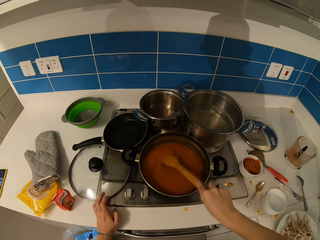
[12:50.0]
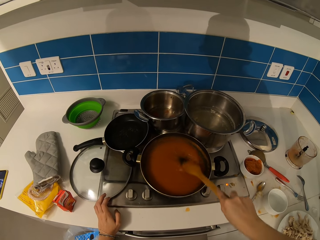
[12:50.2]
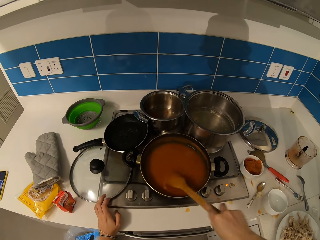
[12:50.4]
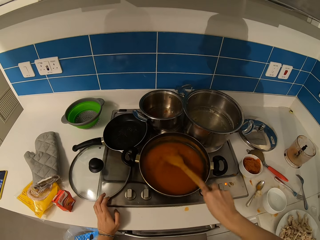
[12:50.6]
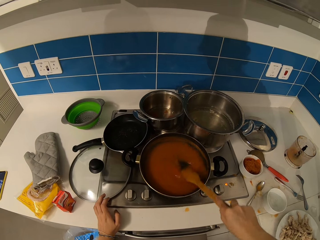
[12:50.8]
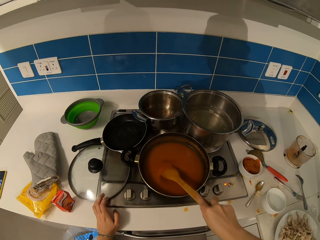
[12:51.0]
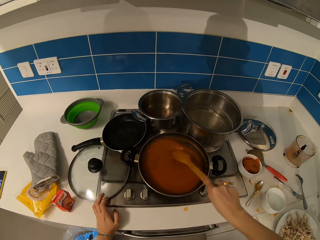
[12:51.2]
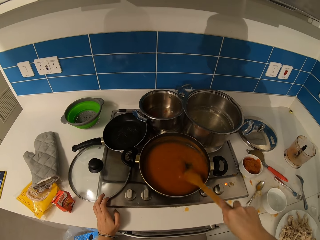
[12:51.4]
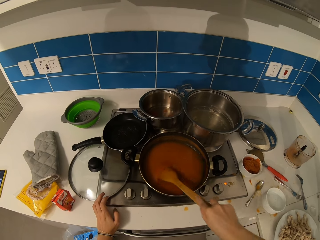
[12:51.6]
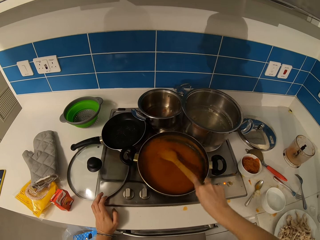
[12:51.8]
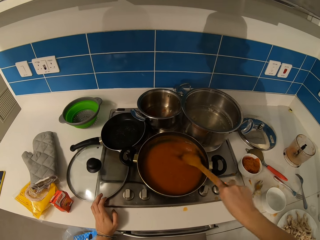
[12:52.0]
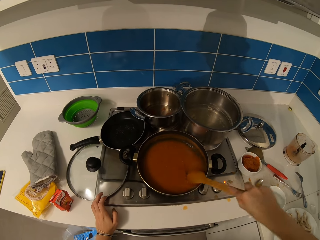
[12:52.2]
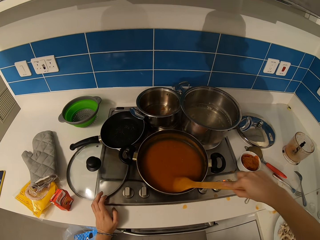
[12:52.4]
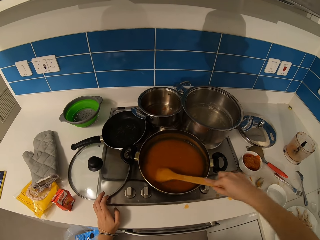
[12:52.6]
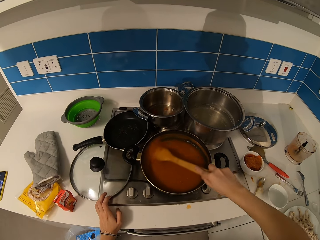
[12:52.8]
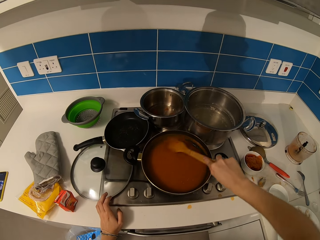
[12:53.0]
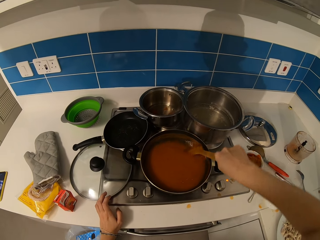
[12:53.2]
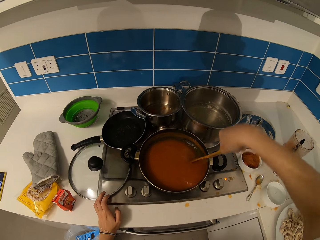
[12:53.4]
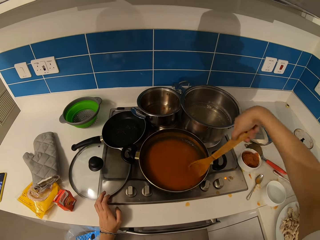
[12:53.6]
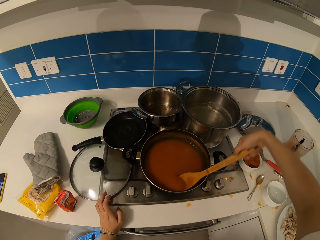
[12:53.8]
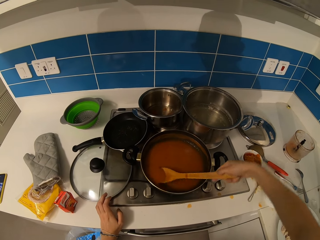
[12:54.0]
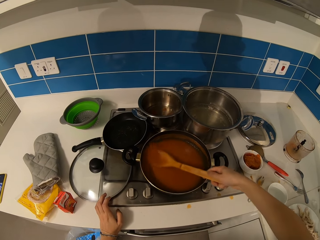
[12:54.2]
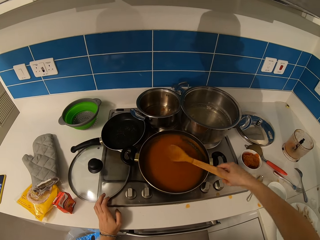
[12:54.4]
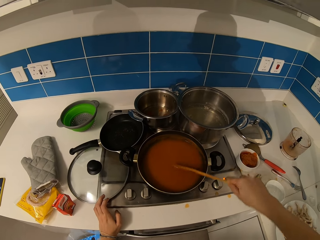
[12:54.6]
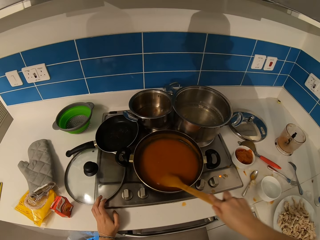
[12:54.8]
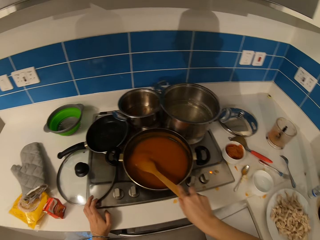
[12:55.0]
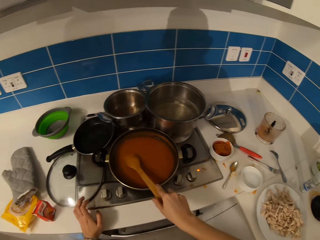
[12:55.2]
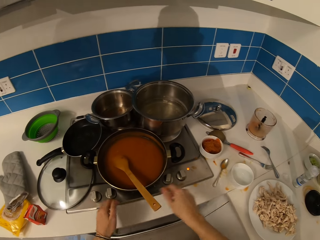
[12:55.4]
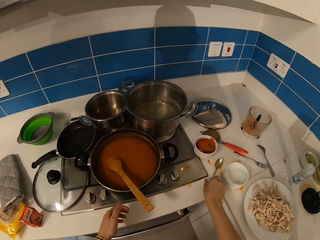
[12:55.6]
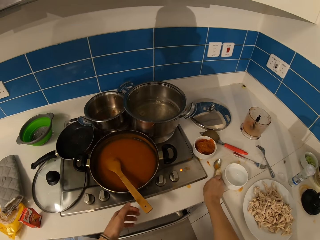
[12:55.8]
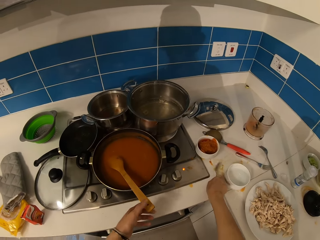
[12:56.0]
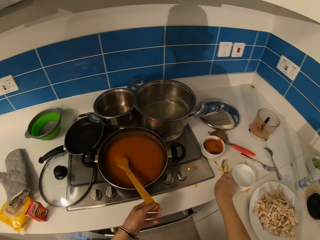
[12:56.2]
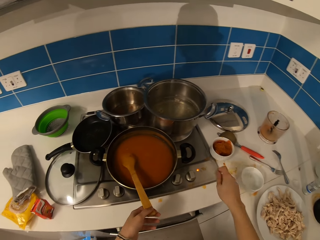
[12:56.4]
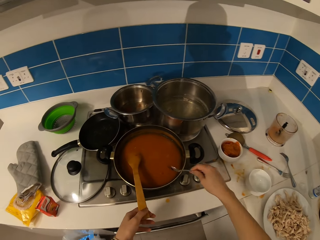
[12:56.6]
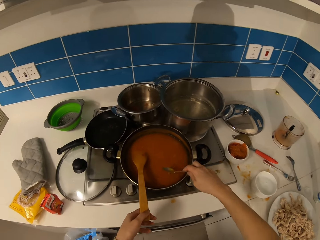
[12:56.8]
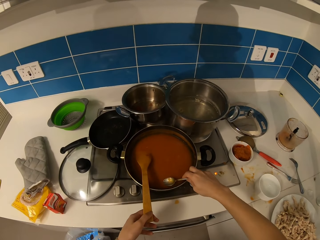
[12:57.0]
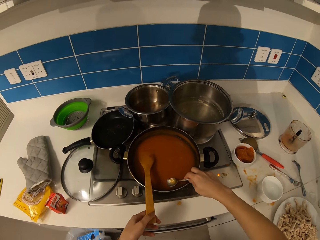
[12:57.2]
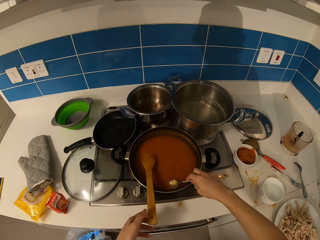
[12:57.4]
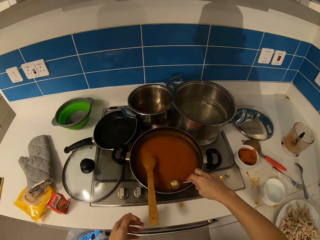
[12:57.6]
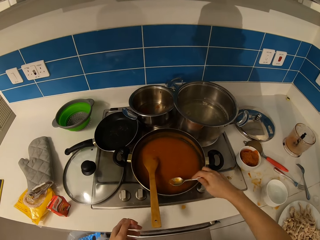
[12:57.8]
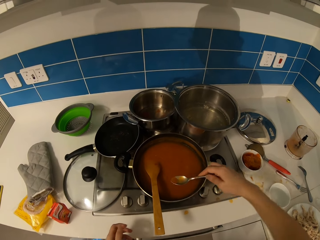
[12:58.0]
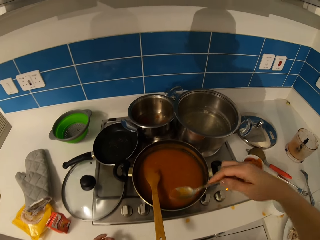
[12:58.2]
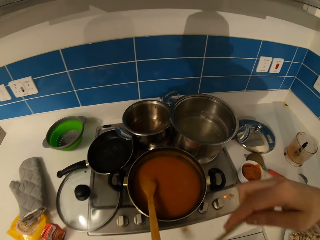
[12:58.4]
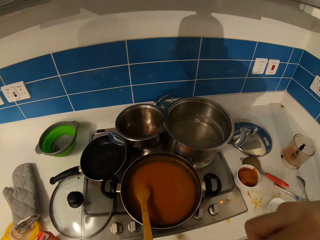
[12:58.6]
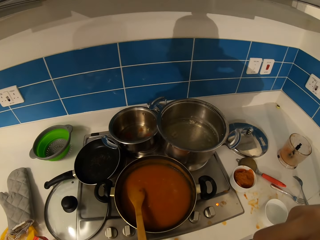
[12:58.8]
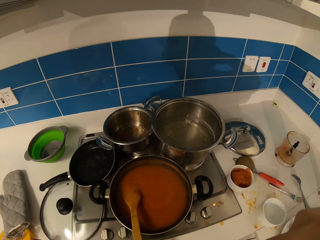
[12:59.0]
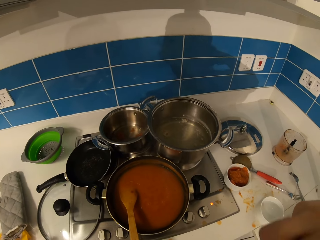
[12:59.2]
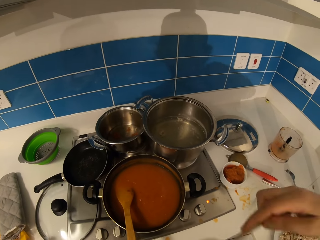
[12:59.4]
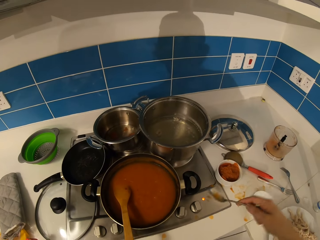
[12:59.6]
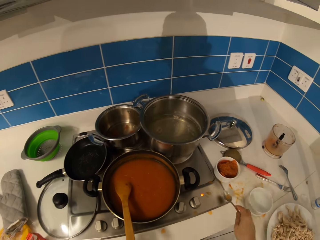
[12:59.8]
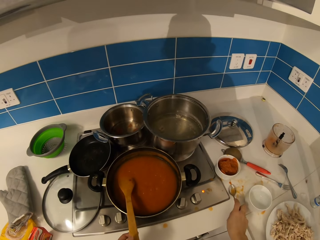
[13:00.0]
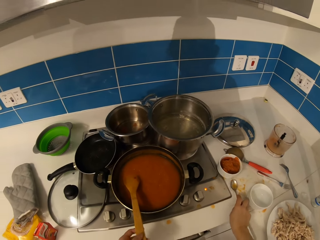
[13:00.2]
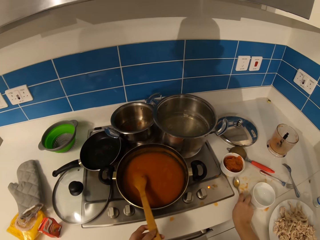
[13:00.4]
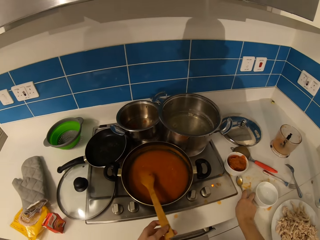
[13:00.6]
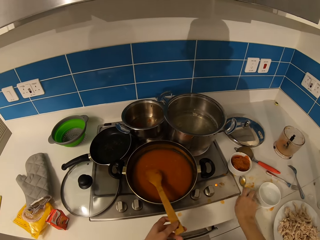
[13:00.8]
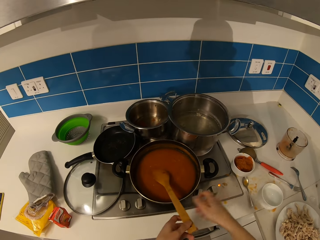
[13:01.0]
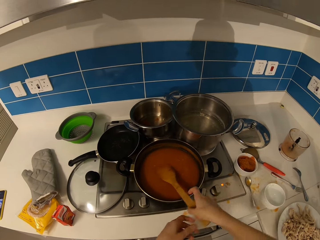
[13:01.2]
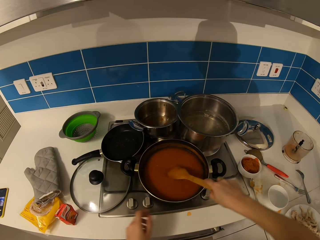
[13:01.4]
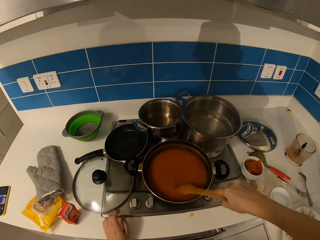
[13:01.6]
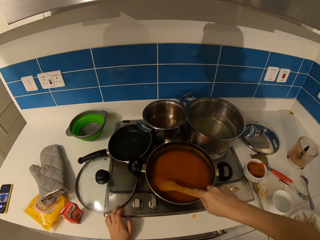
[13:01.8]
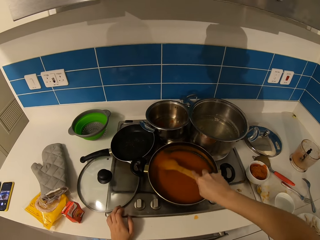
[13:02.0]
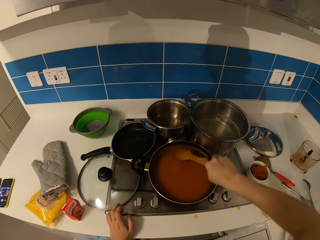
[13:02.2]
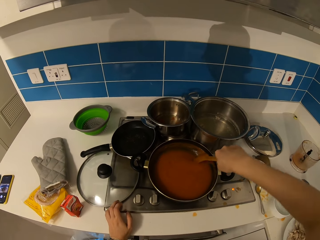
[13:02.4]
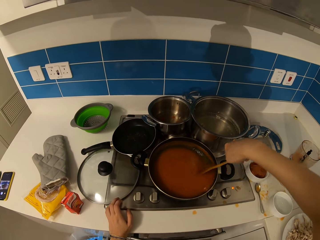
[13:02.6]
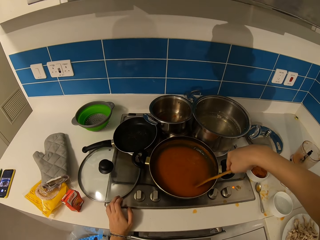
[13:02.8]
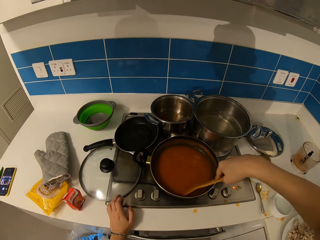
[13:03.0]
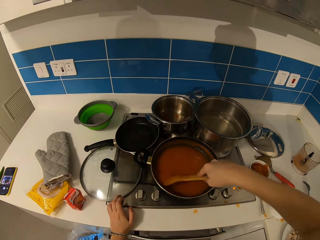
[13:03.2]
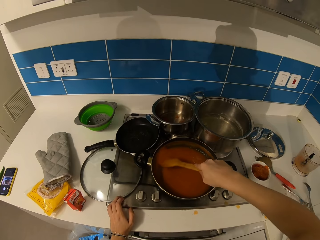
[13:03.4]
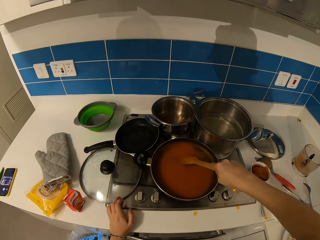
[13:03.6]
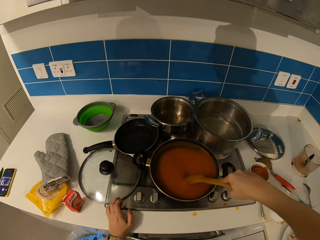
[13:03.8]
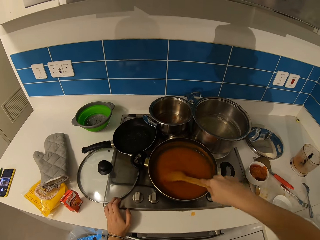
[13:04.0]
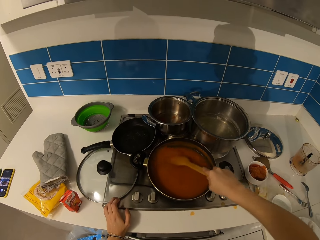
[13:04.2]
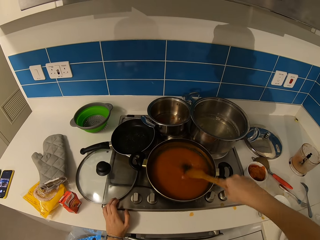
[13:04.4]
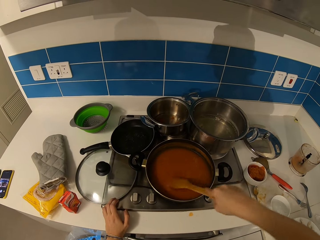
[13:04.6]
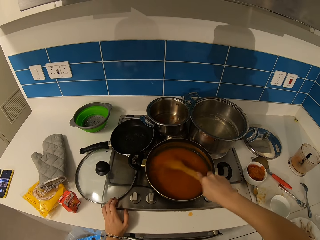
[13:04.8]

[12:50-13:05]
The camera wearer puts the spoon down. They pick up the spoon. They scoop the soup. They lift the spoon. They put the spoon down. They stir the soup.

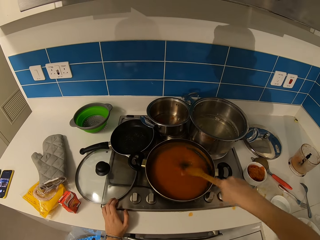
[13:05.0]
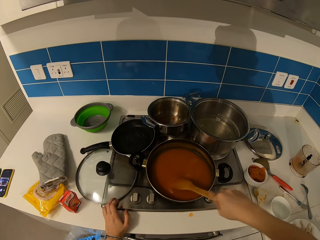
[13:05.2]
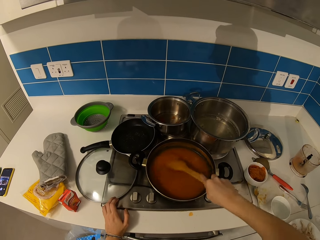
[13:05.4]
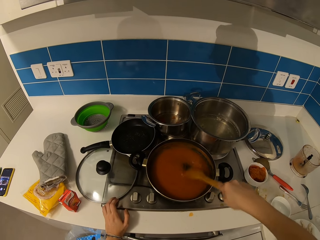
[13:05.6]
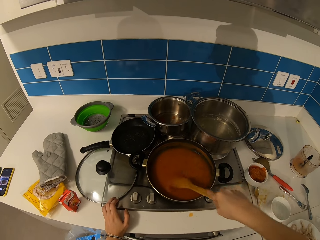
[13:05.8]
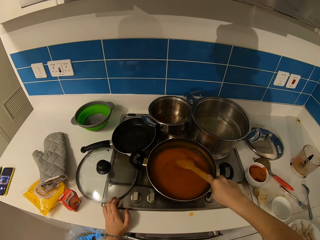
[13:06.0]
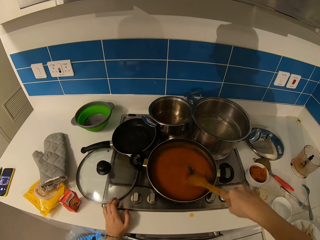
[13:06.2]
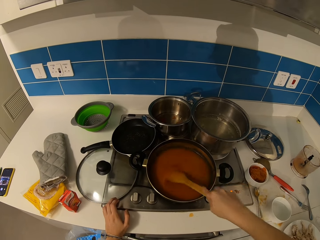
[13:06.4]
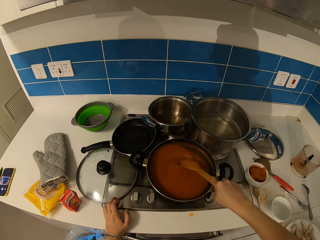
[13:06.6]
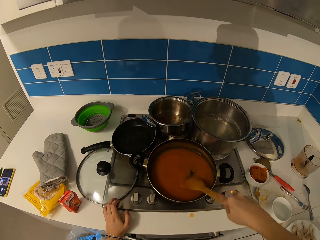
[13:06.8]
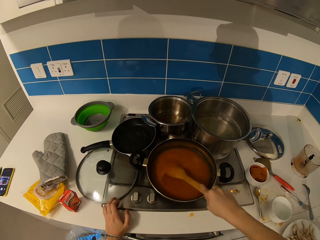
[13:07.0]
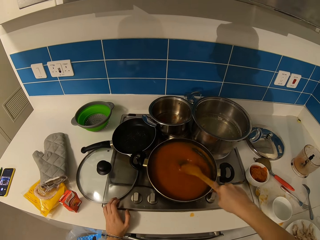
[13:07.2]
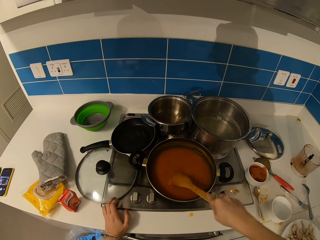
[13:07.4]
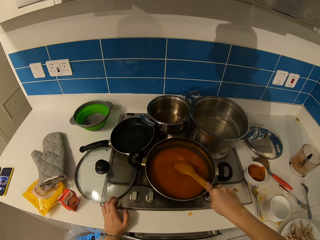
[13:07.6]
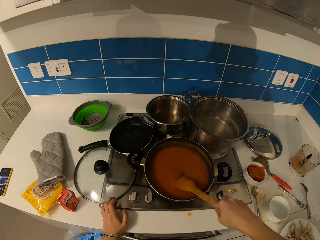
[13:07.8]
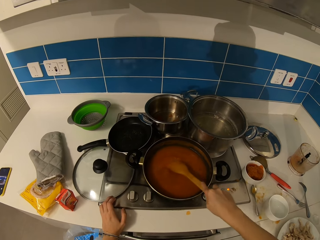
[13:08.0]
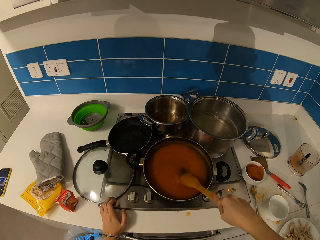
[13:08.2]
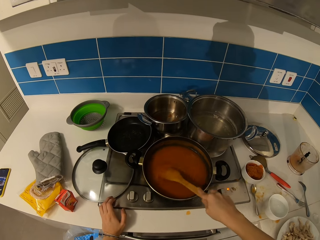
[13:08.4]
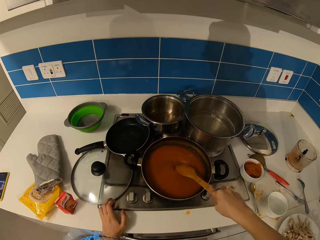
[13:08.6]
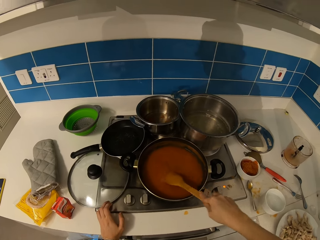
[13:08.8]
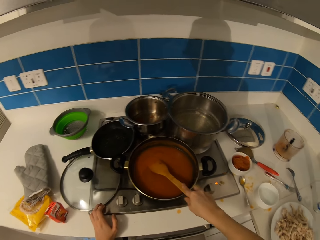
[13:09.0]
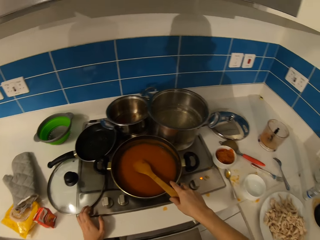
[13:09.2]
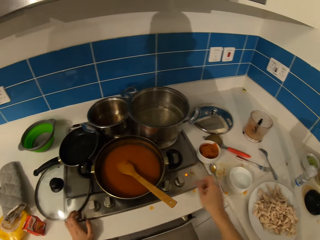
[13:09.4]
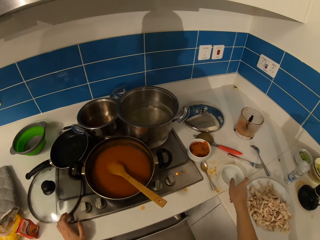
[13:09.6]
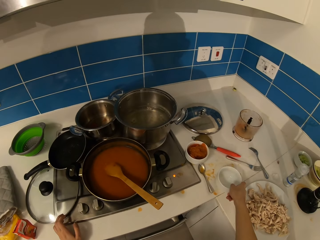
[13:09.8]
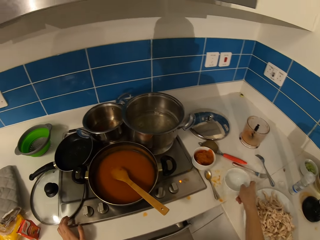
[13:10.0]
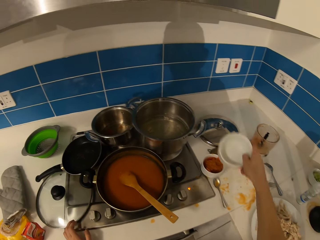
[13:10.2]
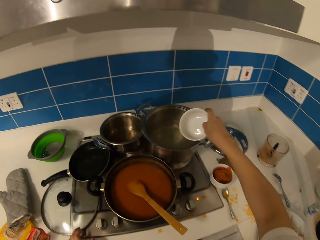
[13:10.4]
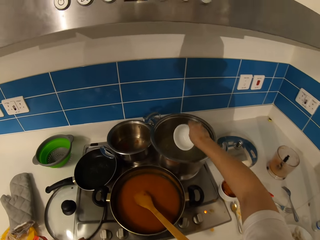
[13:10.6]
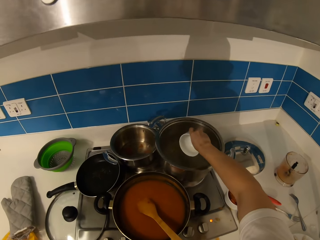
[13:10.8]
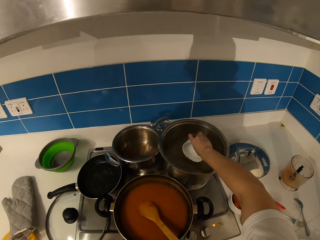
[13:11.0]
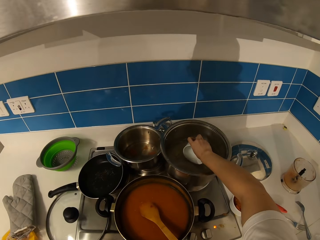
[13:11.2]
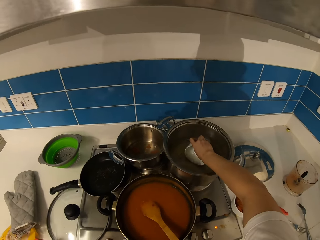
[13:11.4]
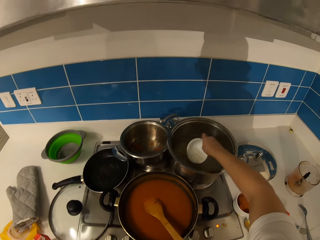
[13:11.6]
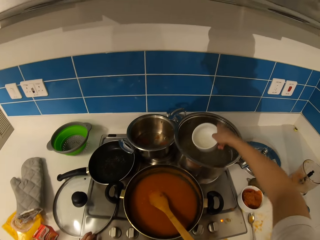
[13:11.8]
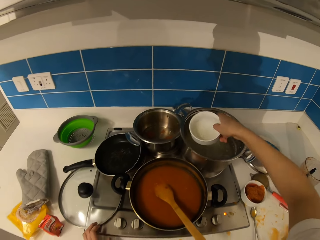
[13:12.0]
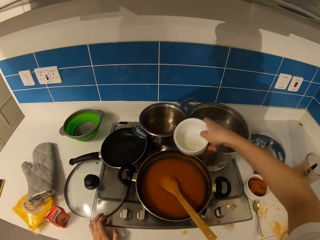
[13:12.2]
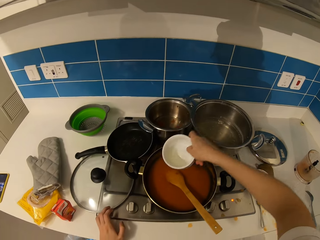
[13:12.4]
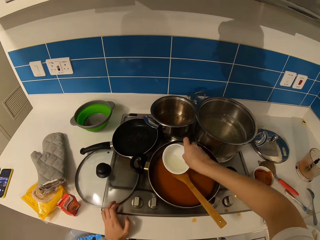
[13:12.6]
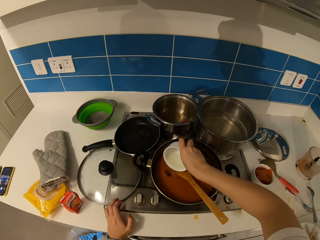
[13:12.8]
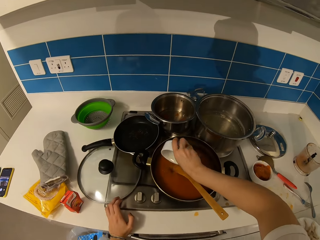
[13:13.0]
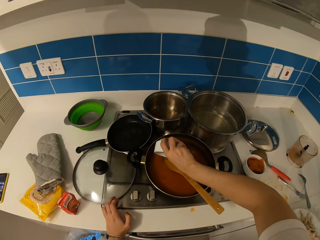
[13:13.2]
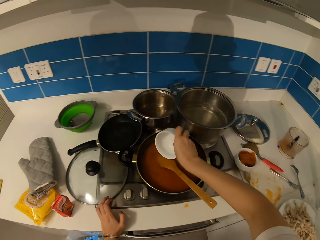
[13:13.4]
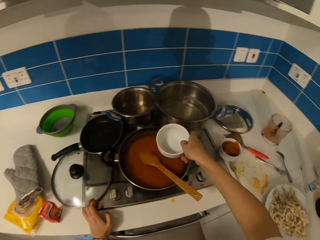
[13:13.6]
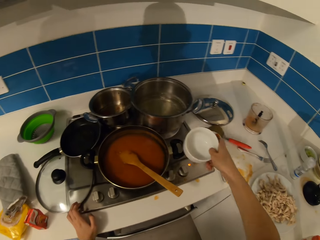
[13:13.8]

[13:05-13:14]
The camera wearer puts the spoon down. They pick up a bowl. They fetch water. They put the water in the soup.
